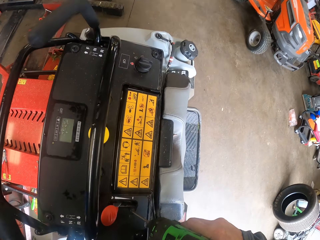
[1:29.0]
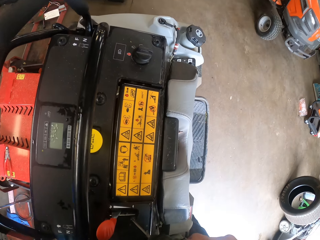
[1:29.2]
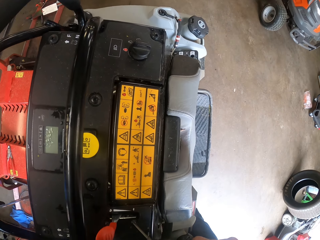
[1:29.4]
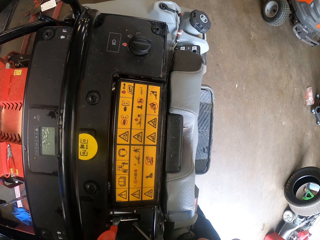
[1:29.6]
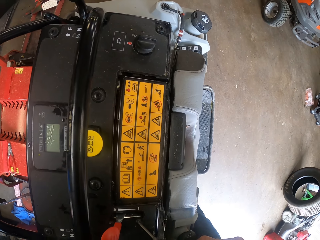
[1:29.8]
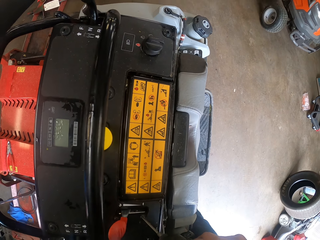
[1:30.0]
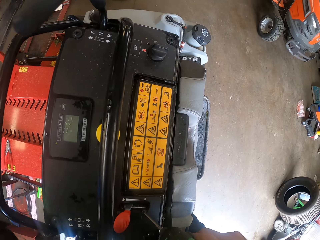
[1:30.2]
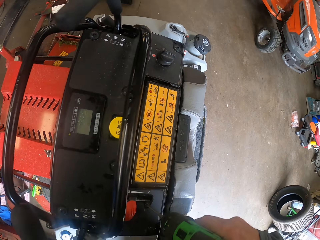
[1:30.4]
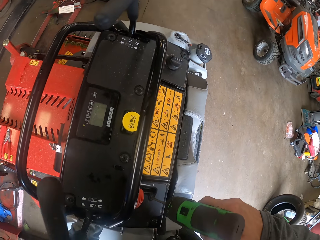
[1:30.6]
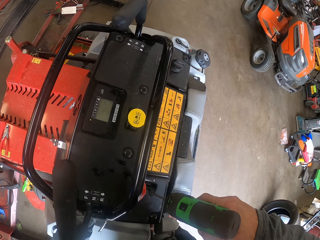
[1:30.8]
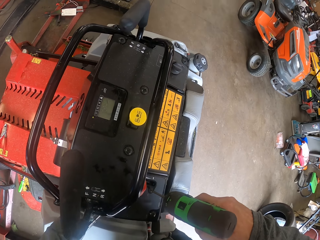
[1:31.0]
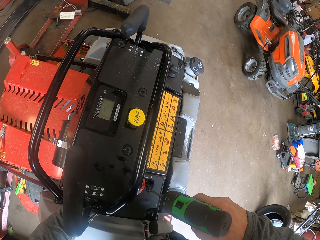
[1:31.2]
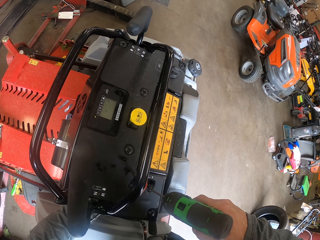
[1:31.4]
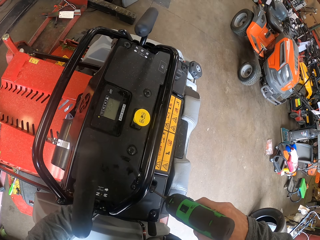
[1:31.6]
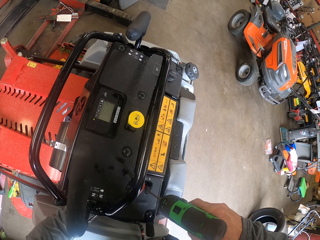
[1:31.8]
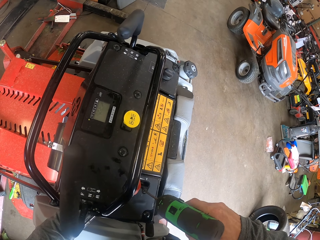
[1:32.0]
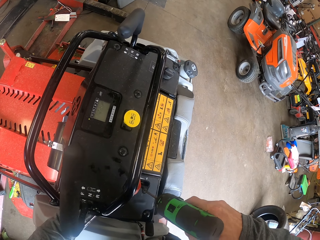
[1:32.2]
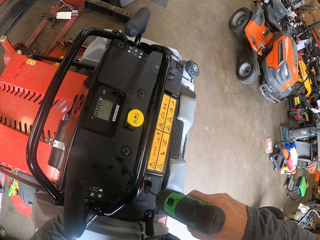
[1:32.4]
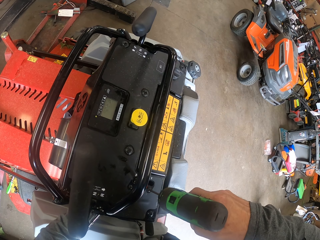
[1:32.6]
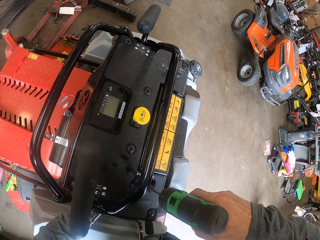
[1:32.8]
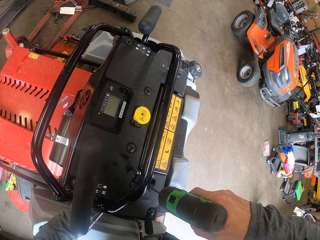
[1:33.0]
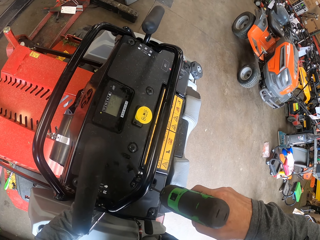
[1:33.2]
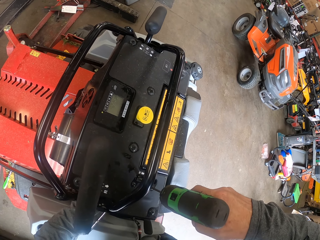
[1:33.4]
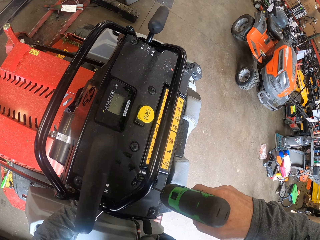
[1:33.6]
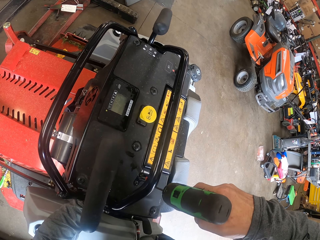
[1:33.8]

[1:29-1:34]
The camera wearer moves around drilling.

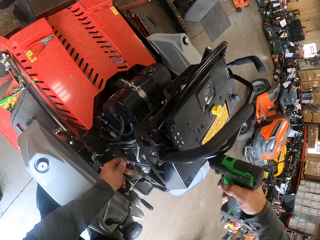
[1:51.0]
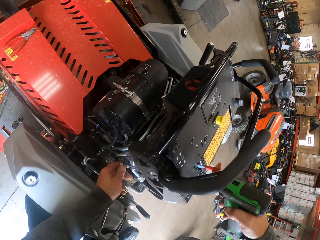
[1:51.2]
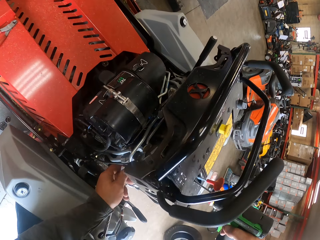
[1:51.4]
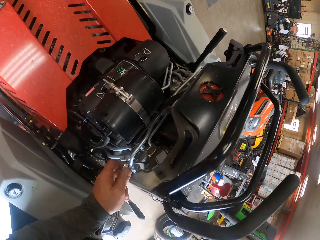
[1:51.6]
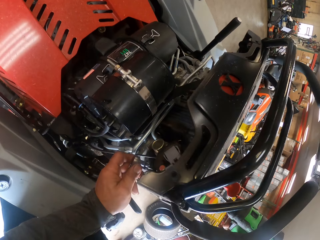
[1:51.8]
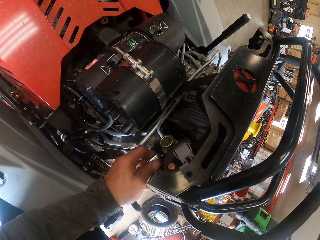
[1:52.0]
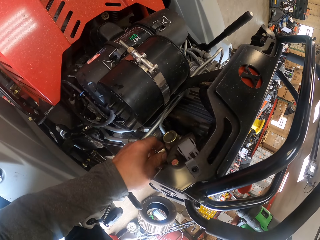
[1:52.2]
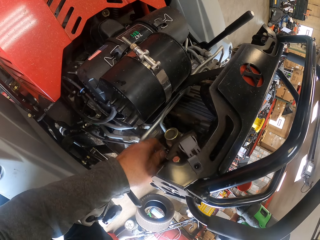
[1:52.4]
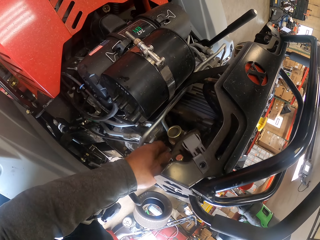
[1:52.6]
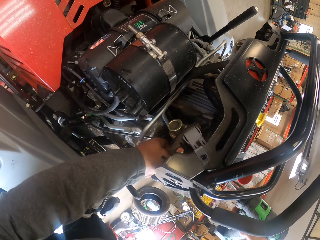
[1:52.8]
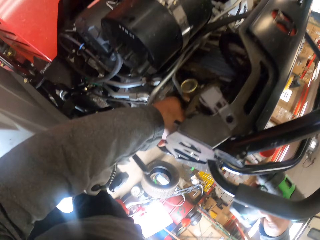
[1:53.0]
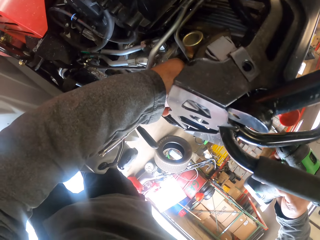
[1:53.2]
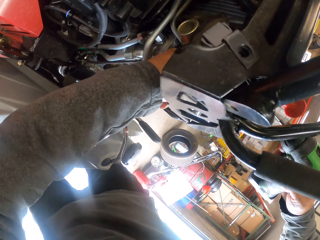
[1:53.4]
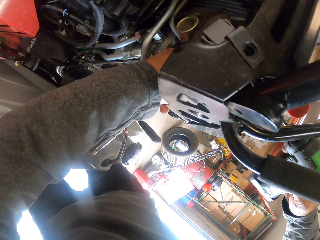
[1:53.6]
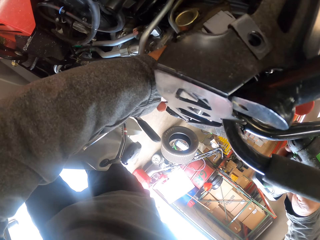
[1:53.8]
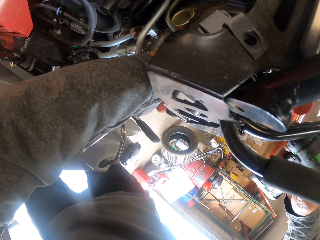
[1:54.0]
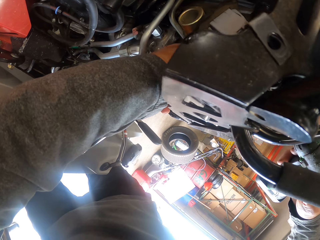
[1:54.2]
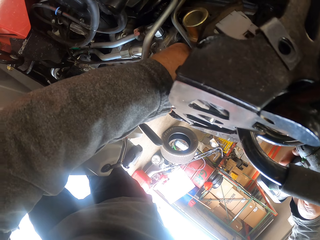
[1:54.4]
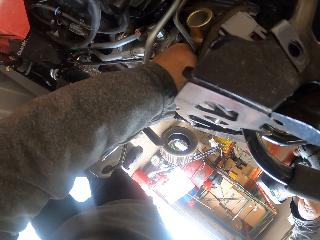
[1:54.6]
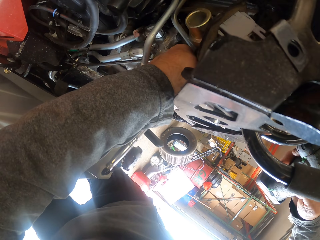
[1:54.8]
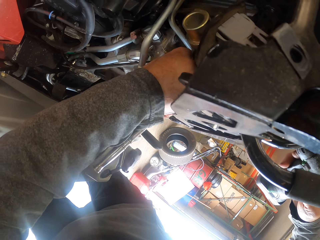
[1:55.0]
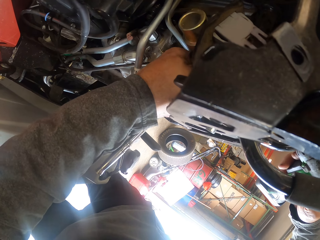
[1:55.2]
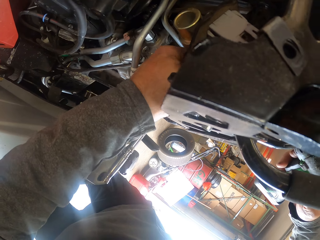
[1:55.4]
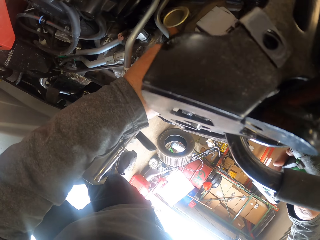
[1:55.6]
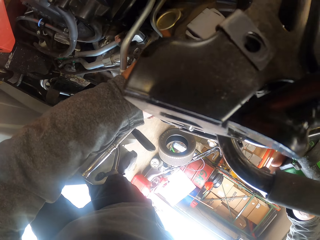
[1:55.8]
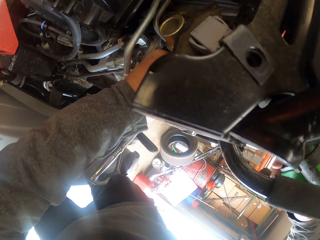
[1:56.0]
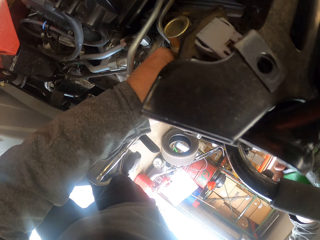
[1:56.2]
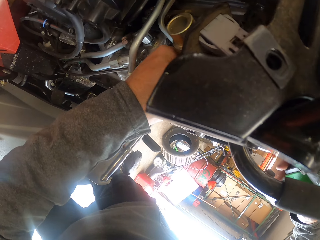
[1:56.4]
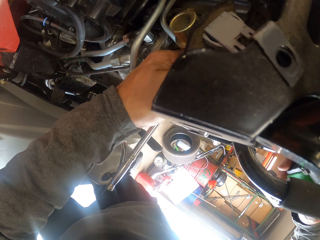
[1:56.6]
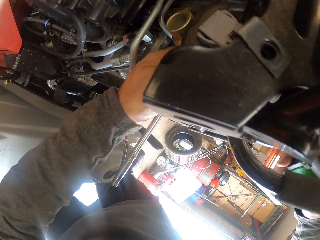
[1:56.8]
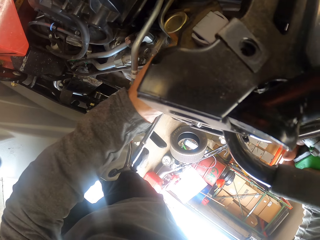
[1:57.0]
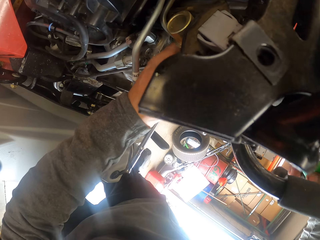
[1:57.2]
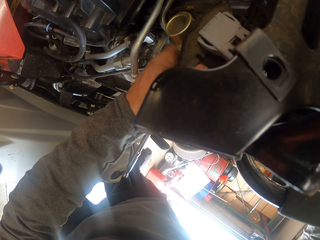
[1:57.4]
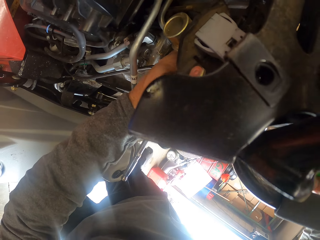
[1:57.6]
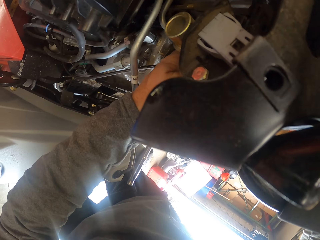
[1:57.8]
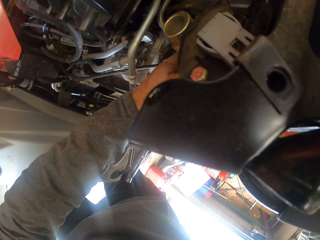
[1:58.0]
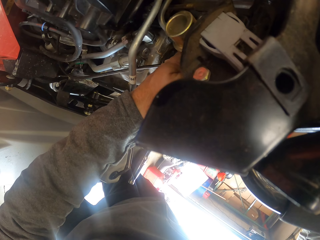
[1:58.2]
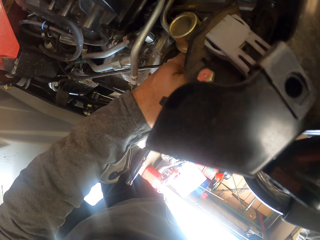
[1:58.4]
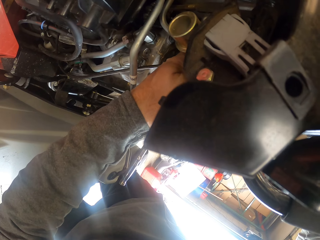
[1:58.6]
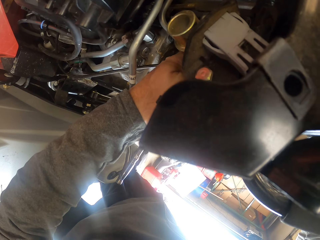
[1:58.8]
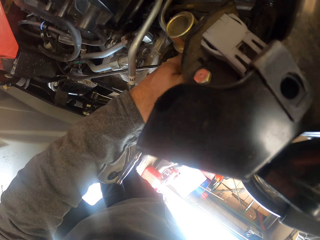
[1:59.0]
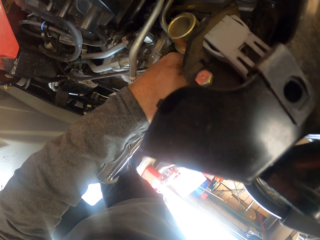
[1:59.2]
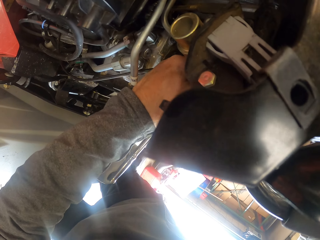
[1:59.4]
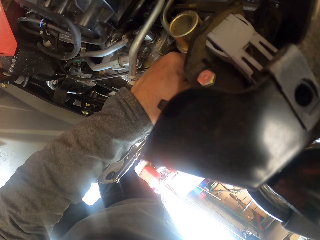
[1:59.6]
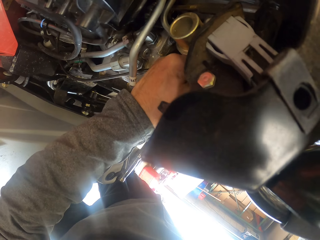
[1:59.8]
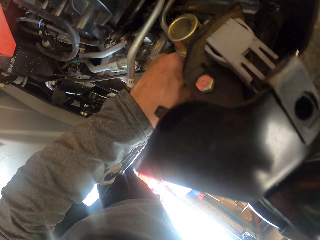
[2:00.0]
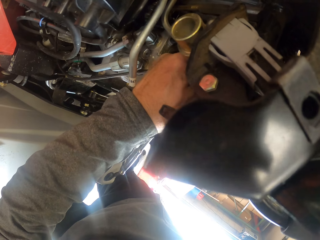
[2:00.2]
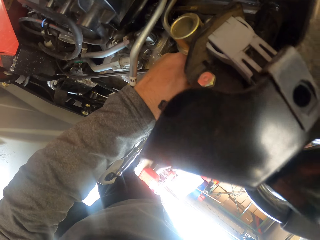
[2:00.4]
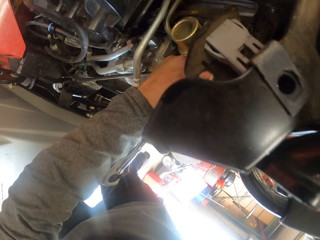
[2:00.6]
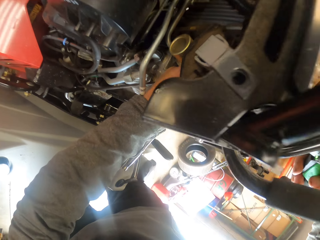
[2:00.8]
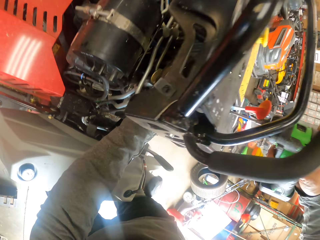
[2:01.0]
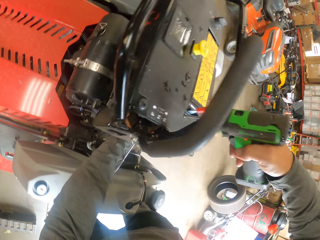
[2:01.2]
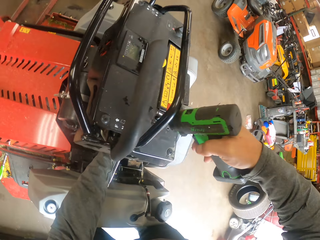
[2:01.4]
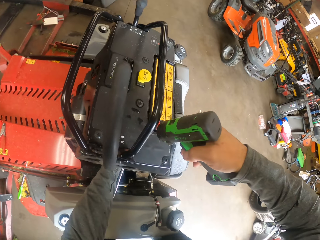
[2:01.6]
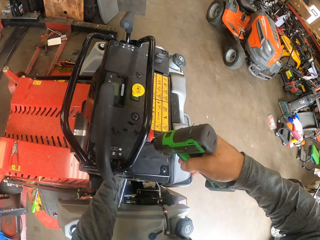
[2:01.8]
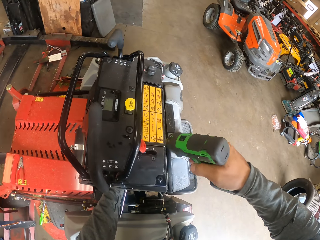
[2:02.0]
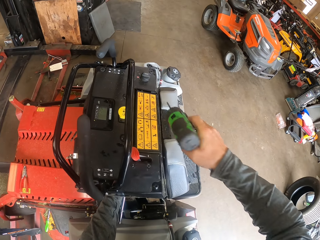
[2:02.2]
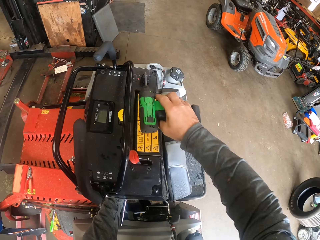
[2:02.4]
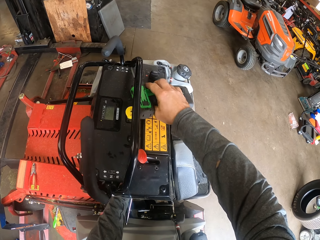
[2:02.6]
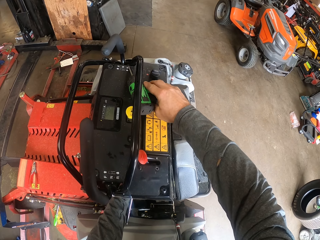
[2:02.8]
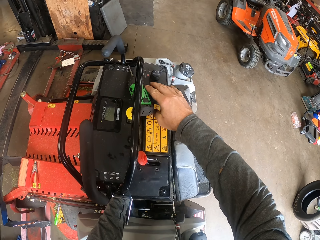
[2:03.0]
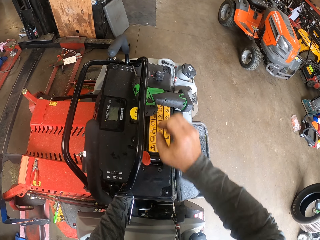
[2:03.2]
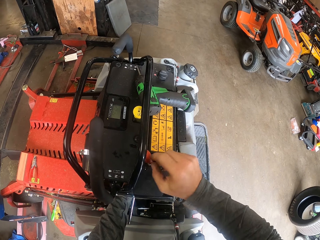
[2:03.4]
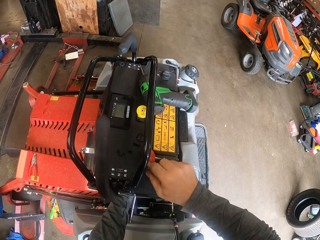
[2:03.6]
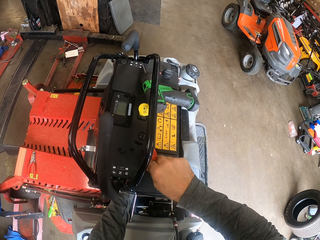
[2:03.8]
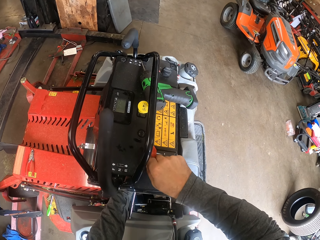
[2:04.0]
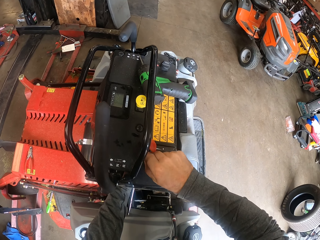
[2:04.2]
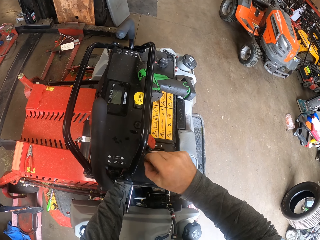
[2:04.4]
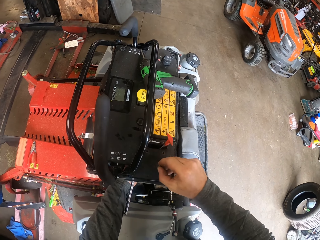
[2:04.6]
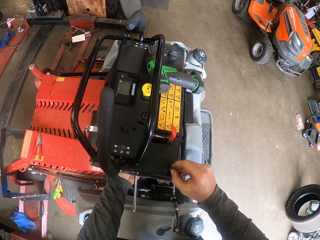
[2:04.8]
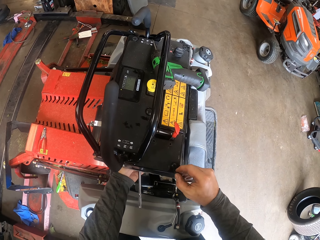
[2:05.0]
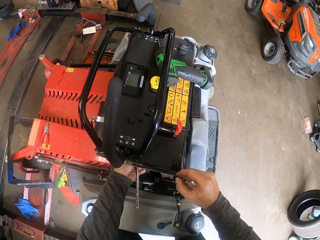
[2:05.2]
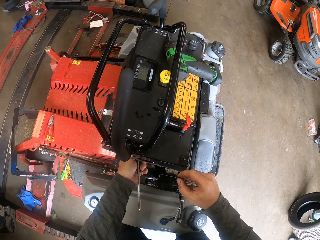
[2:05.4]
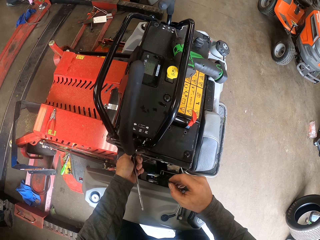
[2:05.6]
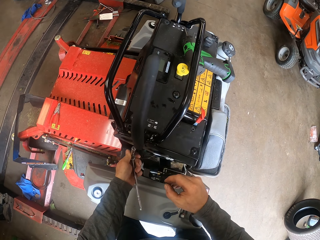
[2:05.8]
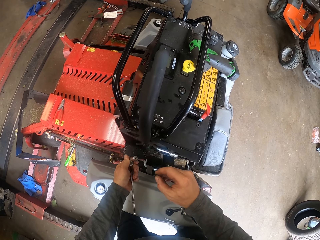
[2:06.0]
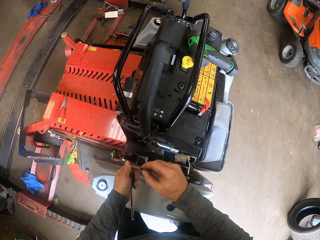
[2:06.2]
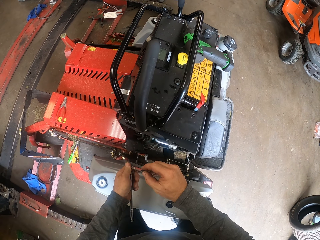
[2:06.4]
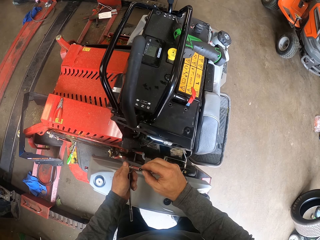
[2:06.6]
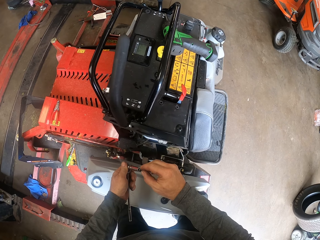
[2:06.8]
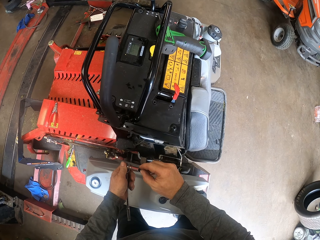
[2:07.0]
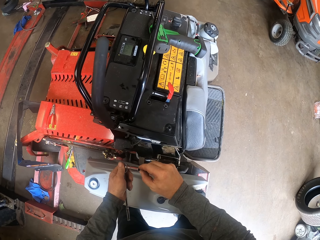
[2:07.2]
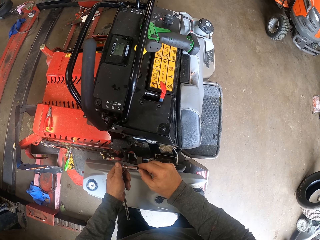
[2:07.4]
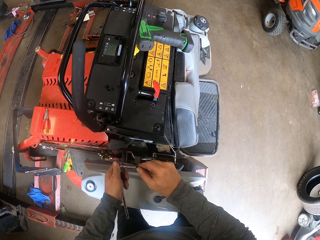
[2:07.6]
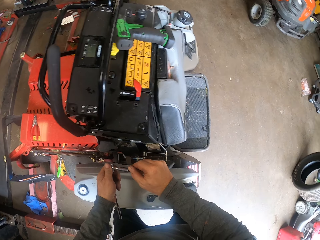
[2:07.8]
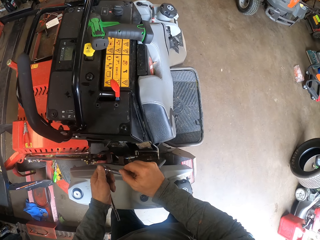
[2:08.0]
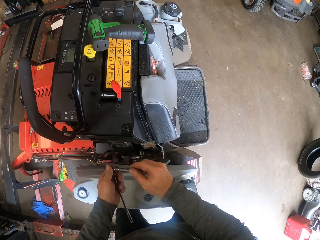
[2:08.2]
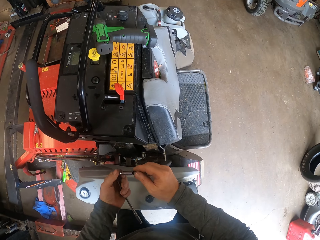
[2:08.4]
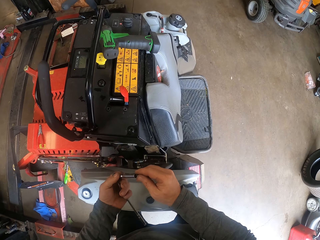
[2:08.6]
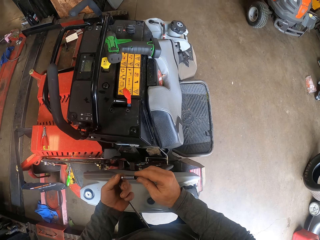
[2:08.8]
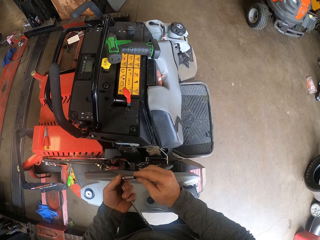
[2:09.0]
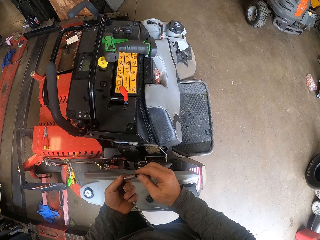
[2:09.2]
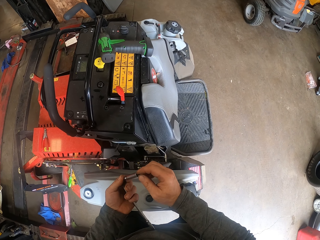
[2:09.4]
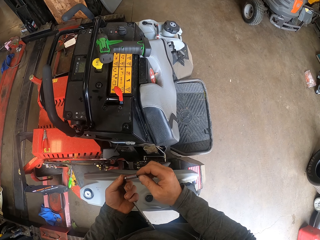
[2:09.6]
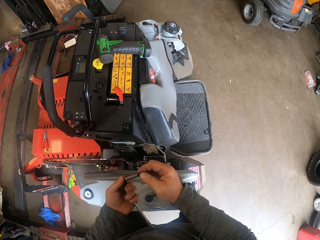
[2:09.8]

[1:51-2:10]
The camera wearer inserts the socket wrench into the tractor. They place something on the car while drilling with the right hand. They move the drill. They place the drill on the top of the tractor. They remove the hand from the drill. They pick up a bolt from the tractor. They move the hand on the car. They remove something from the car. They place the right hand on something. They remove the nut in the socket wrench with the bolt. They hold something. They stare. They look around.
